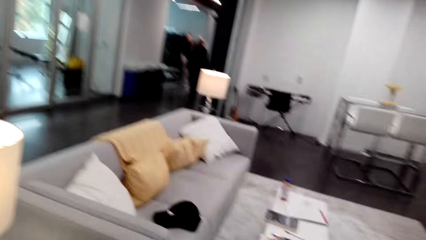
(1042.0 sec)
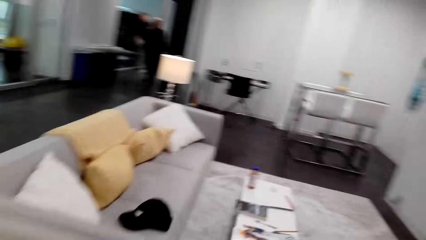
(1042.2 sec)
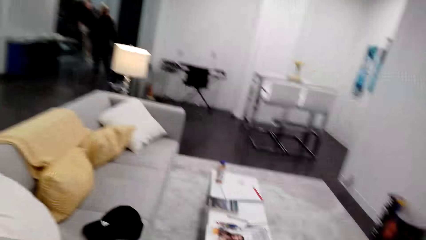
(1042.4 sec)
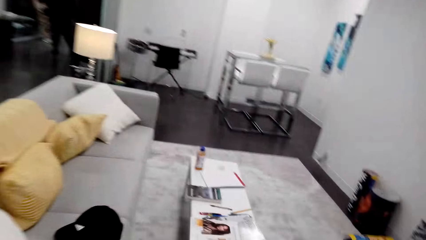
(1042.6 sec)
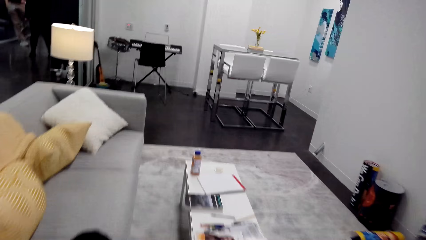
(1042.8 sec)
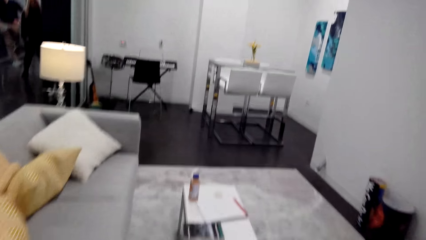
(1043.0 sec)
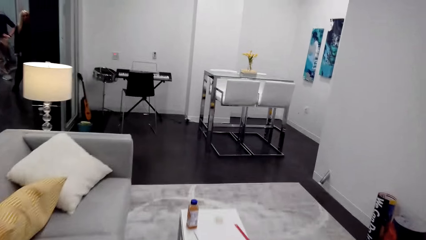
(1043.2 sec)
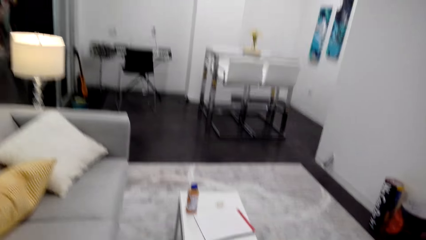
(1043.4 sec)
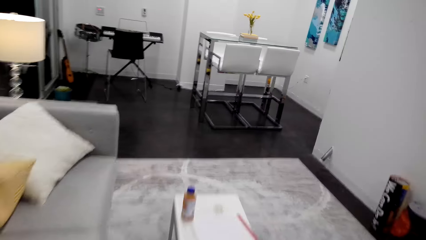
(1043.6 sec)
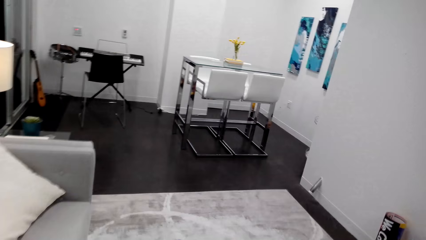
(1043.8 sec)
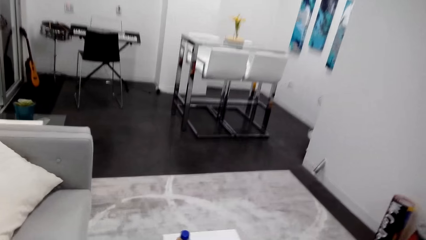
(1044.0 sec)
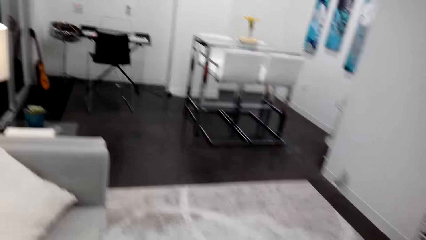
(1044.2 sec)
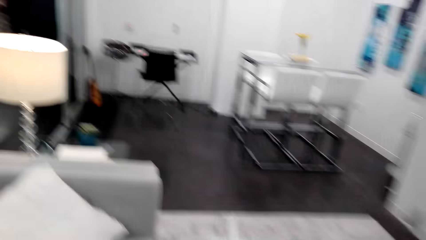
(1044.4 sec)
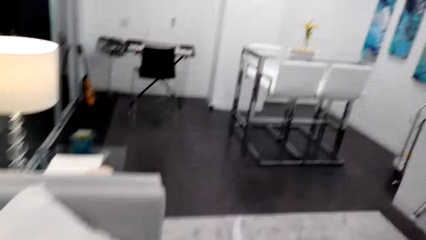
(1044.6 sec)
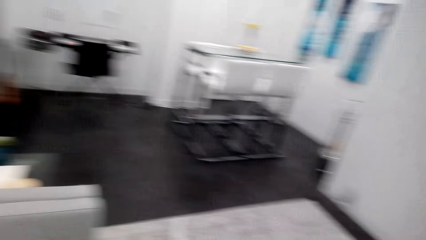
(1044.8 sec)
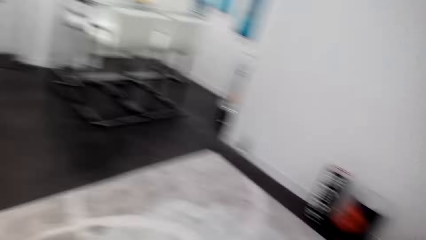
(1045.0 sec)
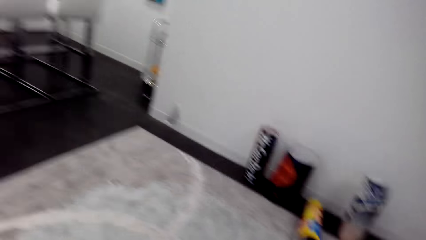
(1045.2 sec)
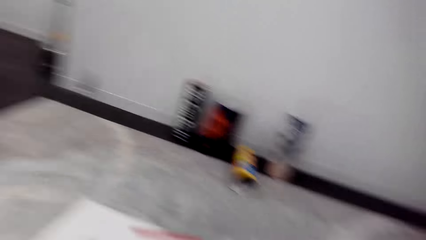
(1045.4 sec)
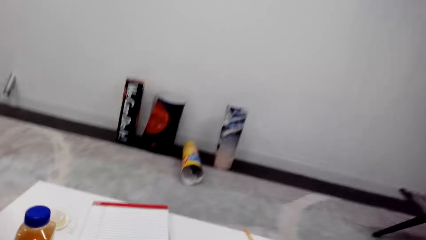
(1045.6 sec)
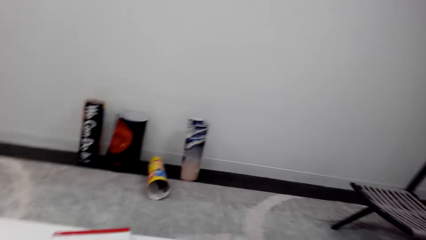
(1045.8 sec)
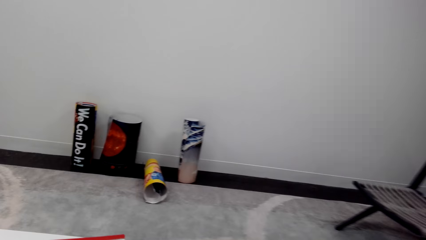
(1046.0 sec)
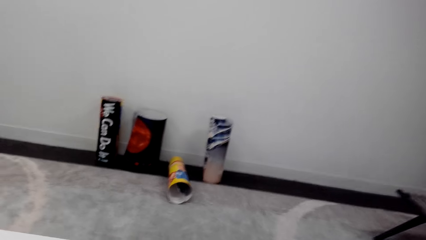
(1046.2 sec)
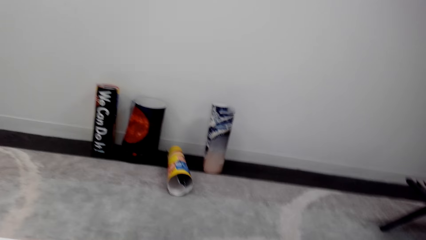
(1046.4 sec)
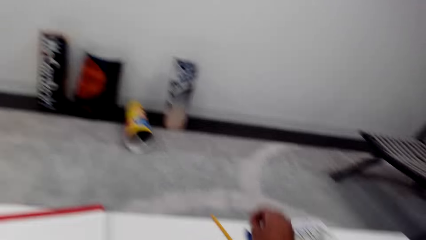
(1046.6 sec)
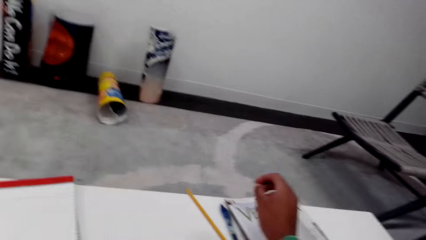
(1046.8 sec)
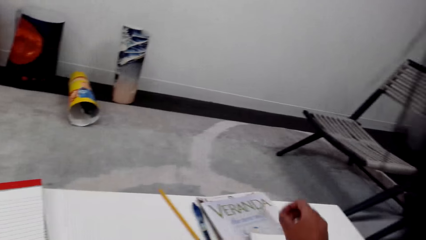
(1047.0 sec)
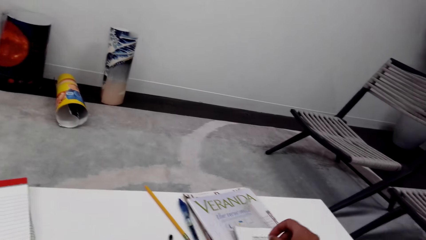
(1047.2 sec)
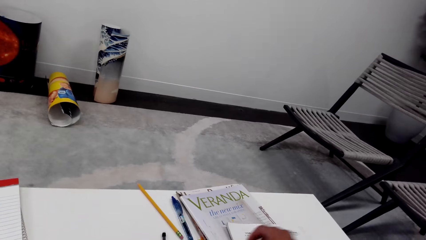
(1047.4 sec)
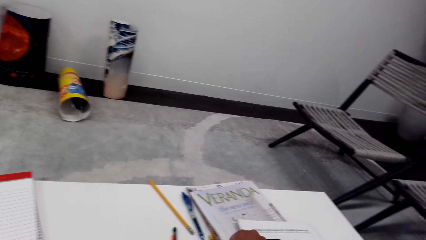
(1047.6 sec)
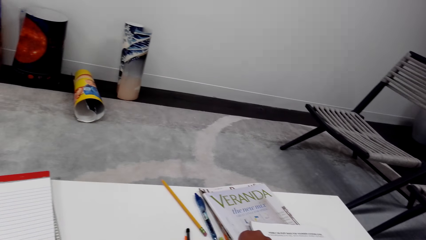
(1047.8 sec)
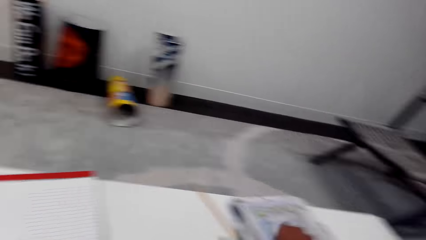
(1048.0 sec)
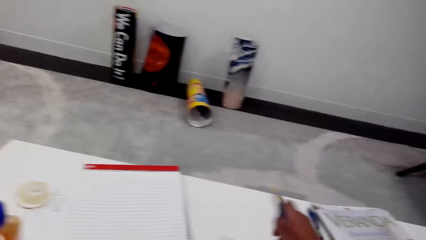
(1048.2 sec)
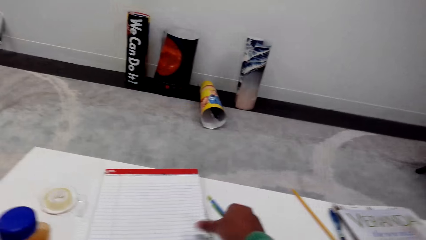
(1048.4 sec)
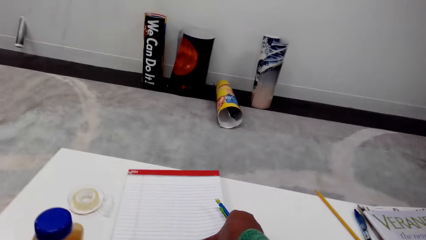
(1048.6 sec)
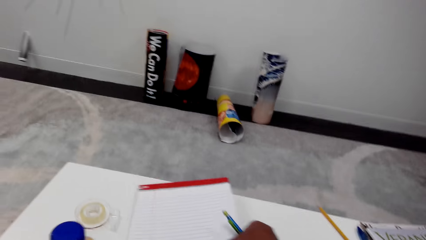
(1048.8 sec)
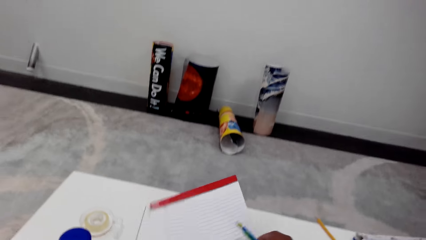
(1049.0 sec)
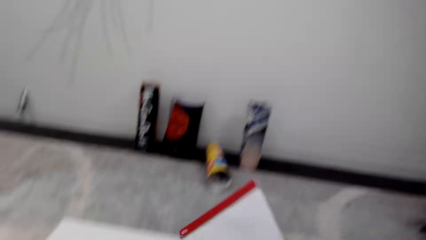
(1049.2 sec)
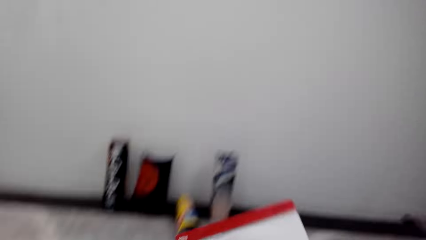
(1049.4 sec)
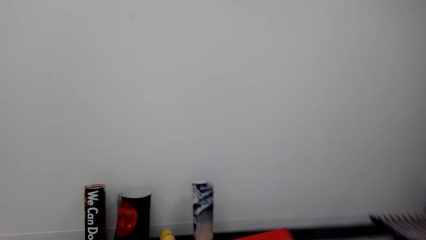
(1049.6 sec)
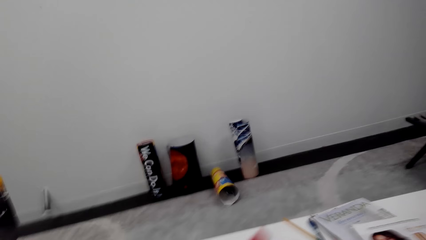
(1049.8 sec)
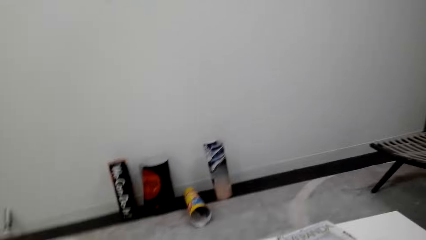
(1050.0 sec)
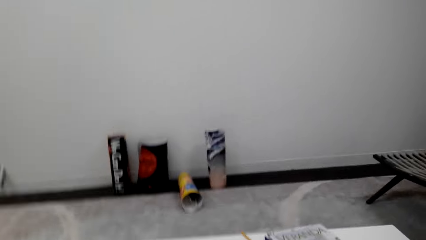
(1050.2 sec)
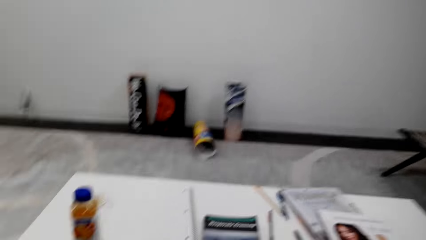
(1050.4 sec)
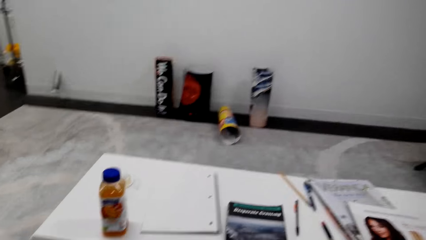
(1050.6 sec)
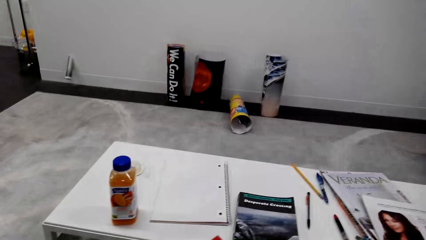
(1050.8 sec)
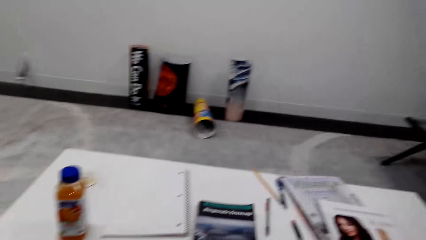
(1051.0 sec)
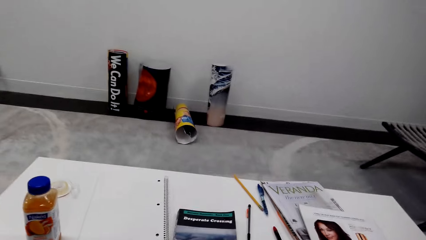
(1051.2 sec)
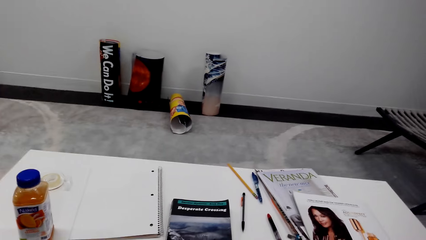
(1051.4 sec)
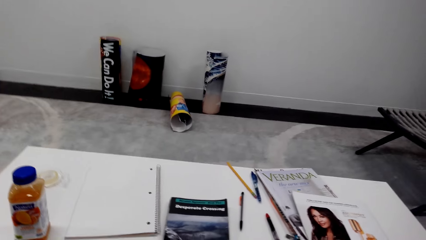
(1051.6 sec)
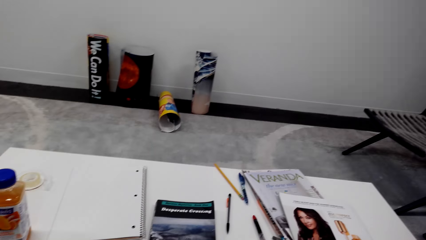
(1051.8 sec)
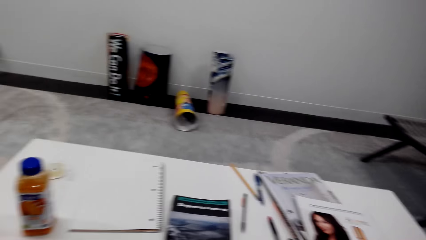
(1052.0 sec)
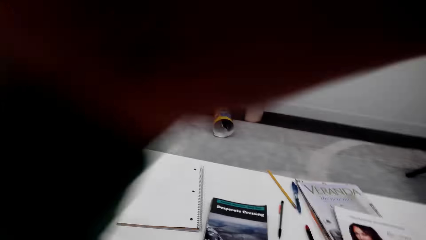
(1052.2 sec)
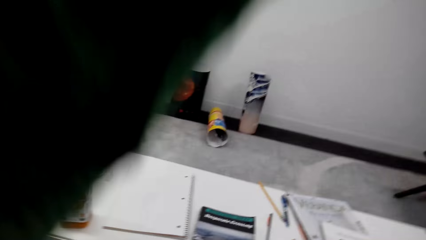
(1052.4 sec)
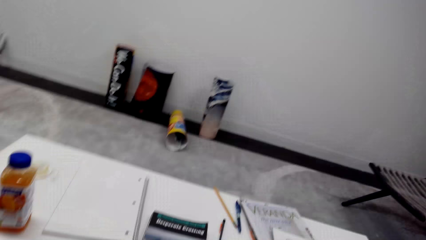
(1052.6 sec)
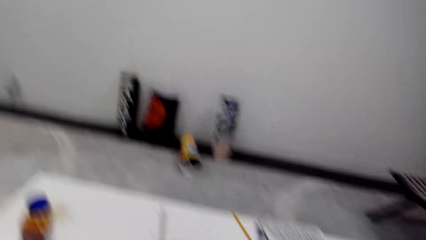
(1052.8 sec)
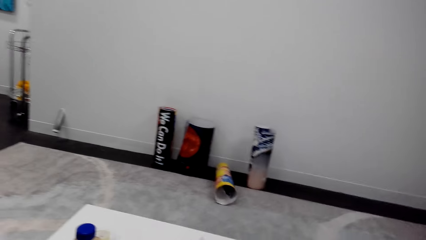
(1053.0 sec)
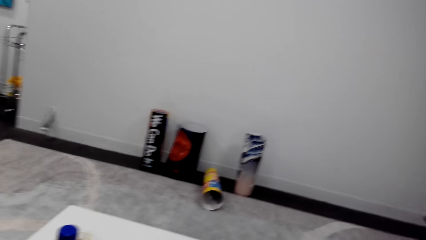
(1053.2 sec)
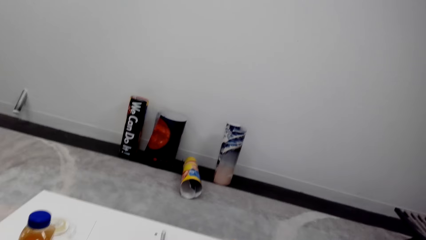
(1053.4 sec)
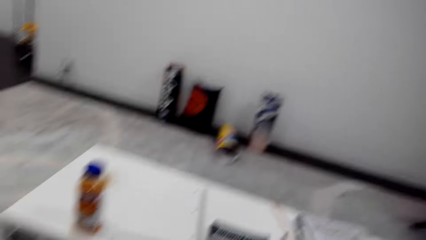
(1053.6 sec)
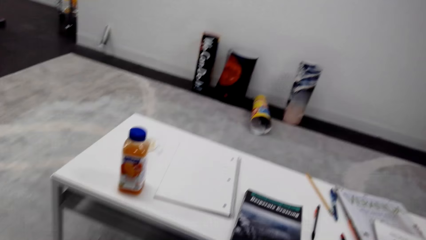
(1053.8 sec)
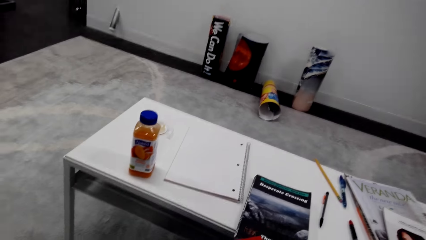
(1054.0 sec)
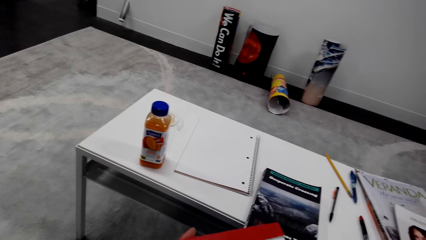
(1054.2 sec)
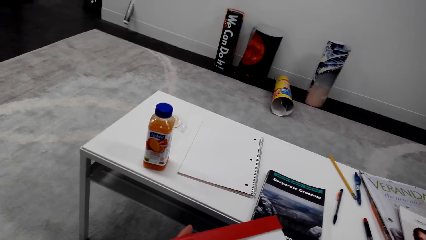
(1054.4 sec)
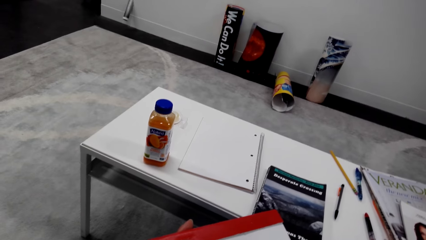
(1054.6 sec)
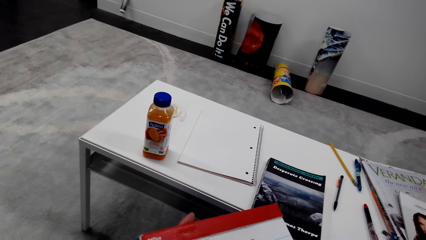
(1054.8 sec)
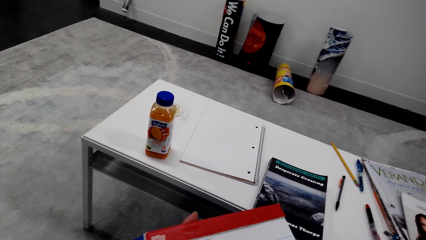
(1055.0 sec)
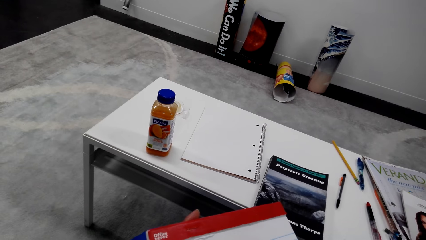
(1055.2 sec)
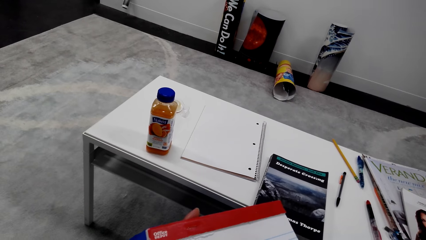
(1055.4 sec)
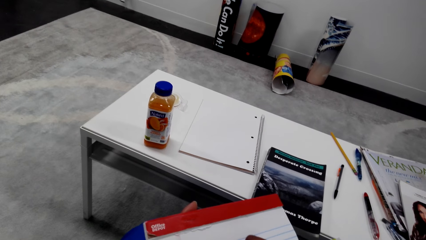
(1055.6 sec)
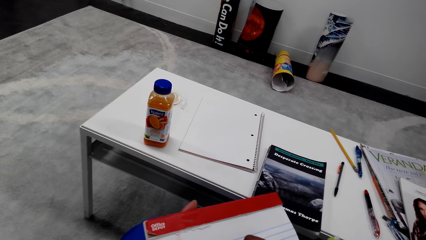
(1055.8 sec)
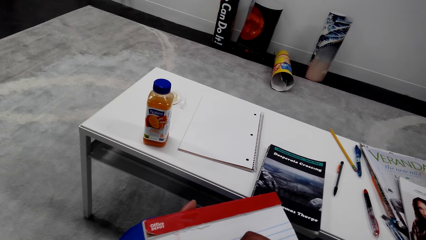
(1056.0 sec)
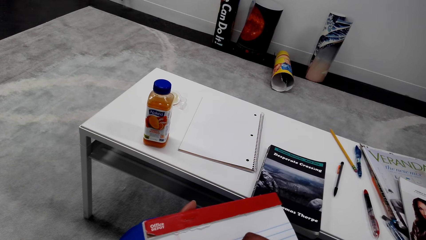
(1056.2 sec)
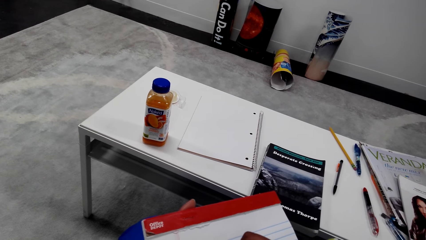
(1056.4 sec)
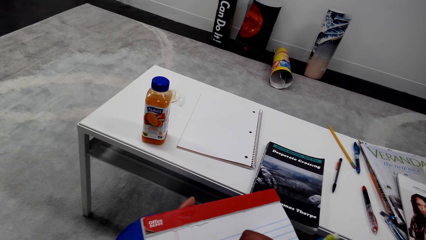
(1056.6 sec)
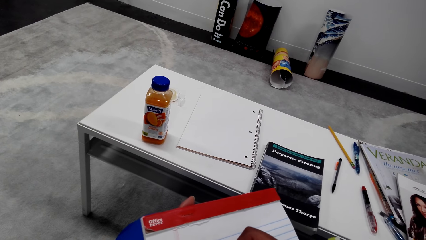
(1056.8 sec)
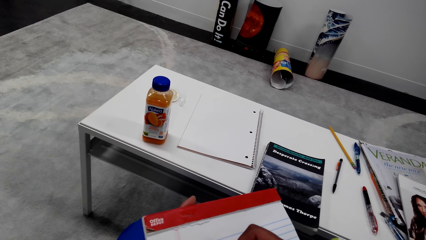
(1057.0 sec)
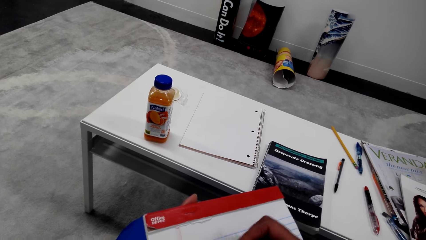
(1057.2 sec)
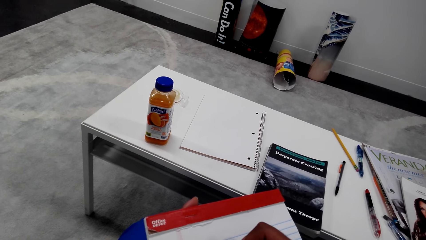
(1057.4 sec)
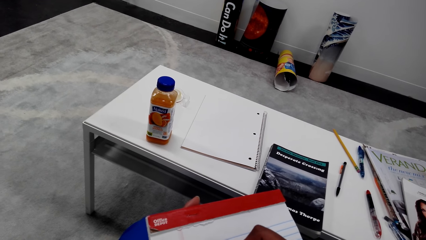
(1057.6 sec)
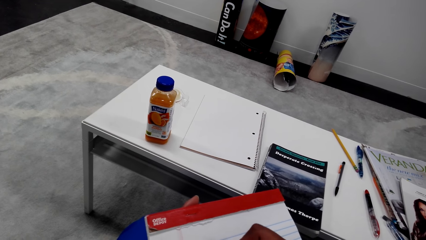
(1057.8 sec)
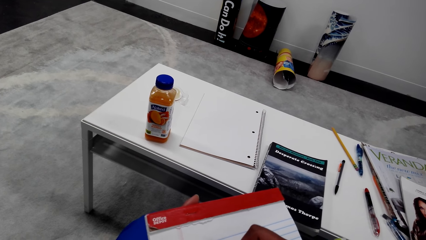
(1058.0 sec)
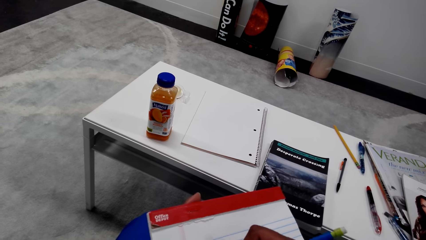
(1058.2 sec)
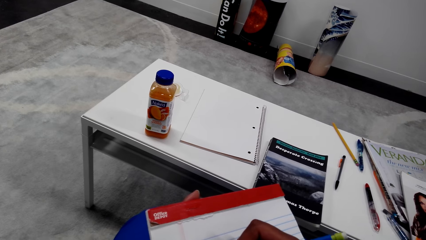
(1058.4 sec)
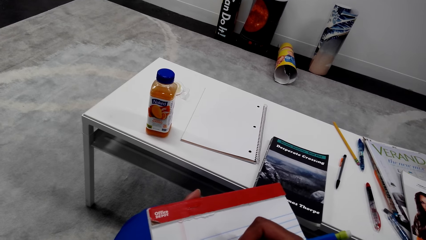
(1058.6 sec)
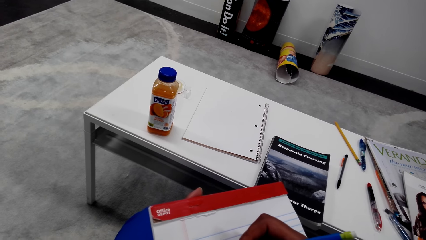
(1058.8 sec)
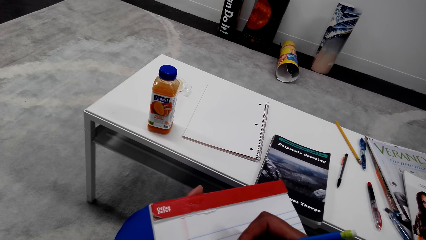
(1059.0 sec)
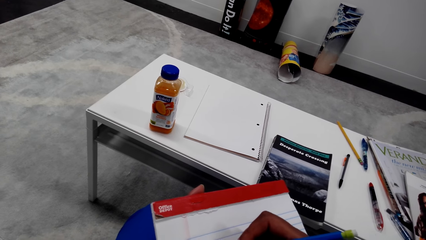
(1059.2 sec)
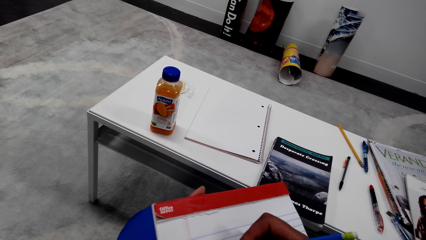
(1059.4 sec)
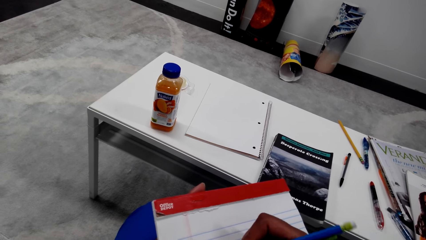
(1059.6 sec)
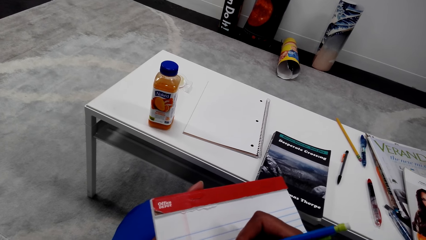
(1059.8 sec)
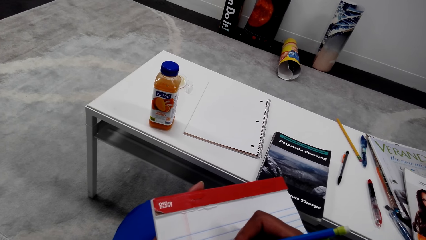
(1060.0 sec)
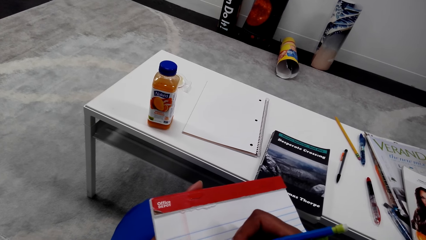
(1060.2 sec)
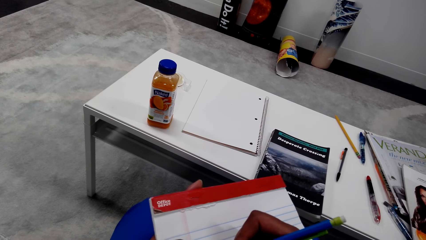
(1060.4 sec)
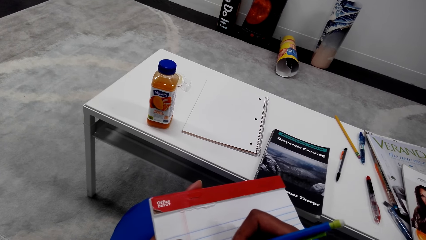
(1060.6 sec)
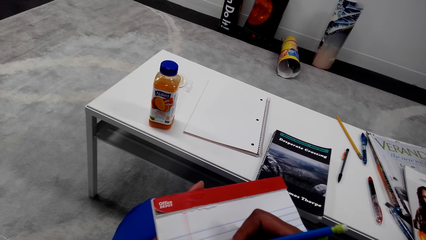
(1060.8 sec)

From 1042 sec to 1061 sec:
The camera wearer walks in a room. They sit on the chair. They pick a pen. They pick a book. They look around. They draw on the book. They write on the book.
